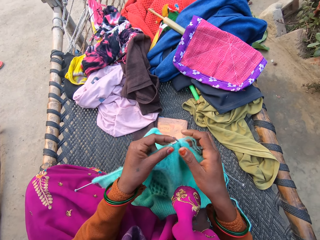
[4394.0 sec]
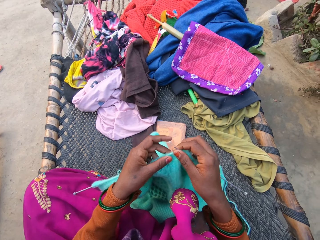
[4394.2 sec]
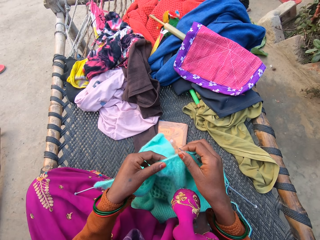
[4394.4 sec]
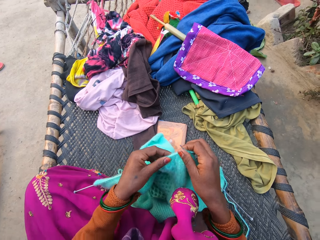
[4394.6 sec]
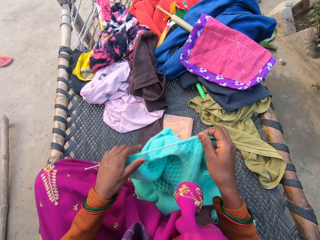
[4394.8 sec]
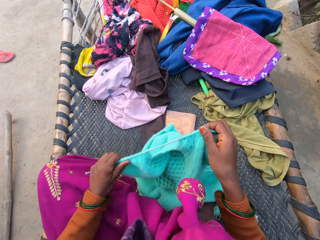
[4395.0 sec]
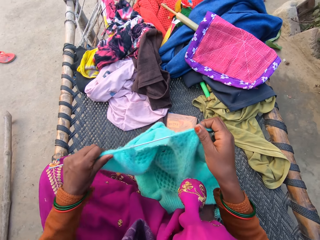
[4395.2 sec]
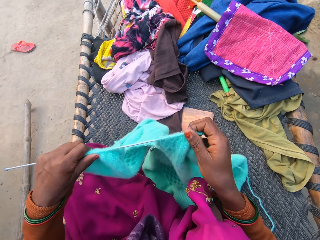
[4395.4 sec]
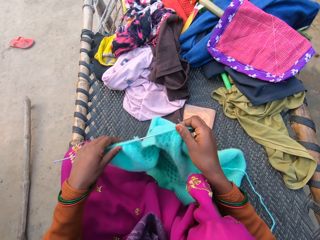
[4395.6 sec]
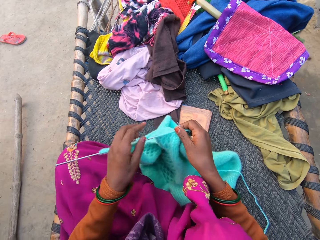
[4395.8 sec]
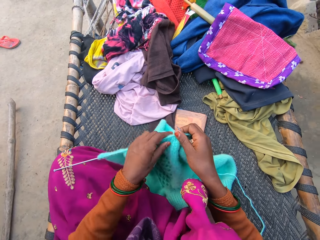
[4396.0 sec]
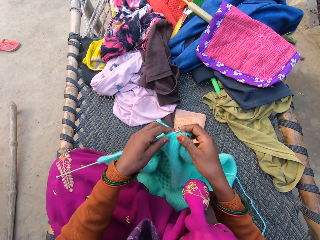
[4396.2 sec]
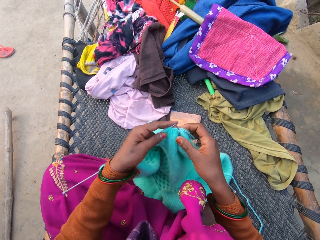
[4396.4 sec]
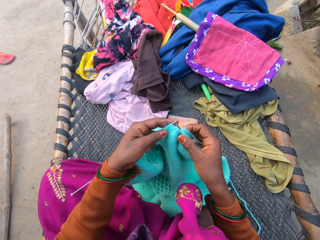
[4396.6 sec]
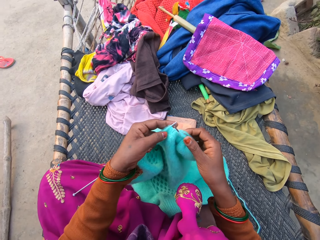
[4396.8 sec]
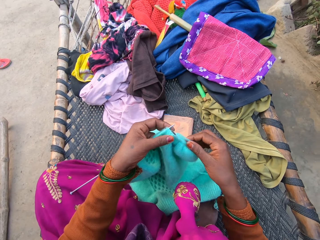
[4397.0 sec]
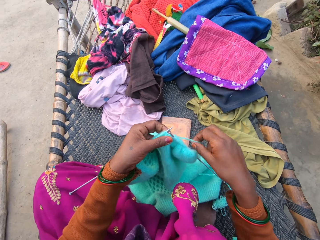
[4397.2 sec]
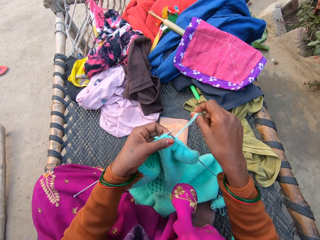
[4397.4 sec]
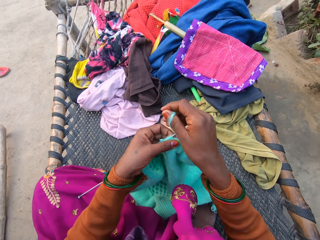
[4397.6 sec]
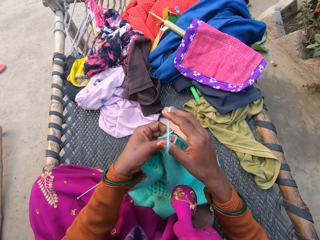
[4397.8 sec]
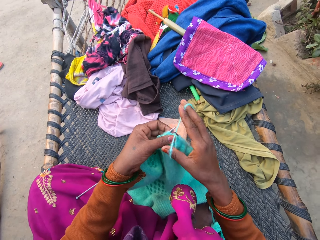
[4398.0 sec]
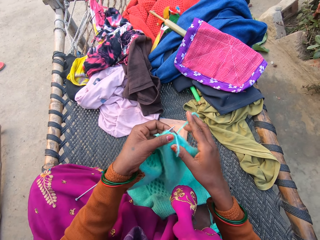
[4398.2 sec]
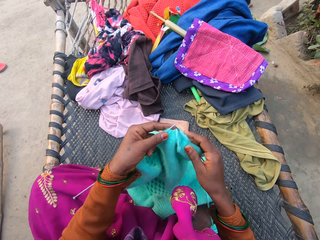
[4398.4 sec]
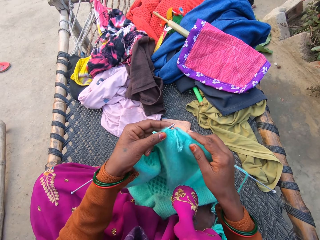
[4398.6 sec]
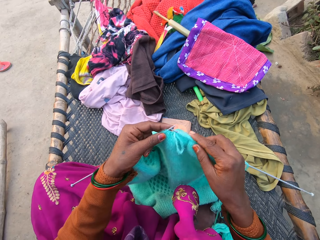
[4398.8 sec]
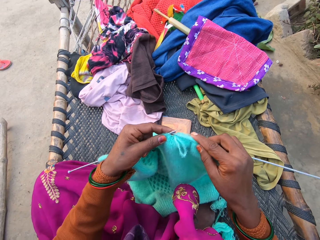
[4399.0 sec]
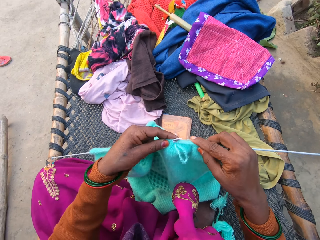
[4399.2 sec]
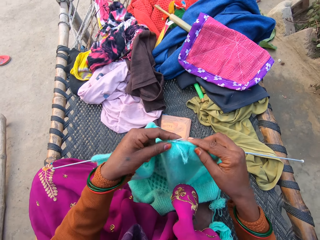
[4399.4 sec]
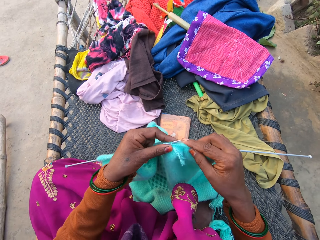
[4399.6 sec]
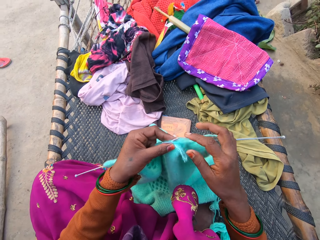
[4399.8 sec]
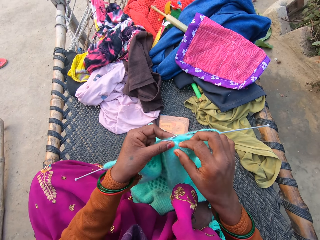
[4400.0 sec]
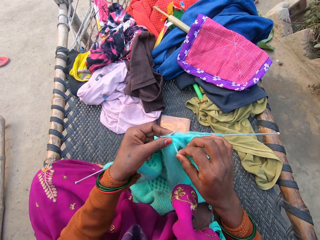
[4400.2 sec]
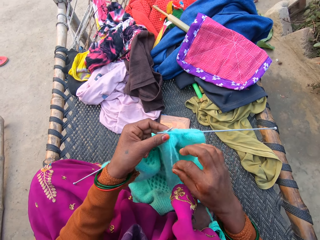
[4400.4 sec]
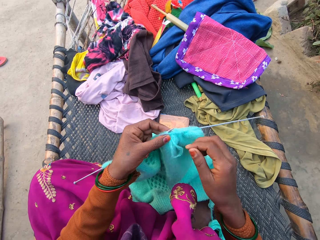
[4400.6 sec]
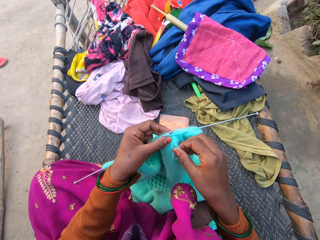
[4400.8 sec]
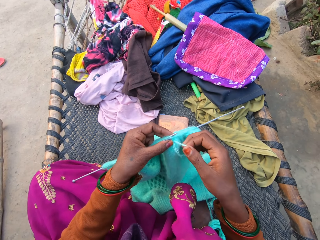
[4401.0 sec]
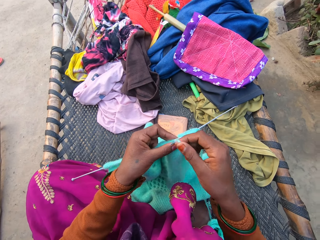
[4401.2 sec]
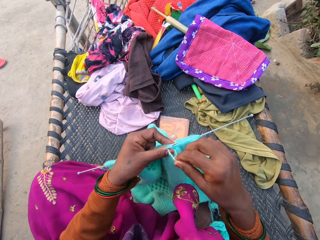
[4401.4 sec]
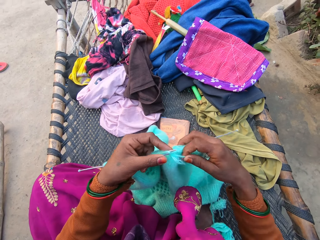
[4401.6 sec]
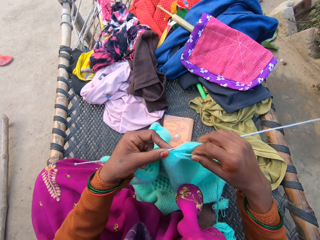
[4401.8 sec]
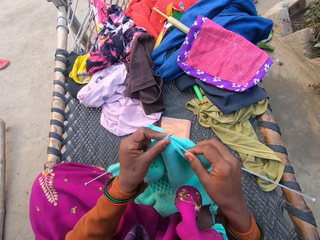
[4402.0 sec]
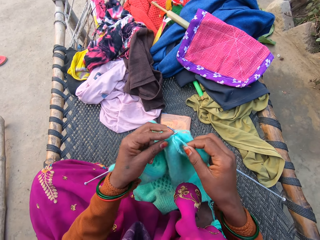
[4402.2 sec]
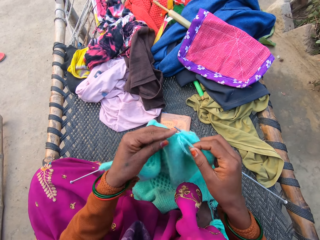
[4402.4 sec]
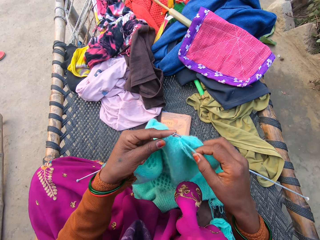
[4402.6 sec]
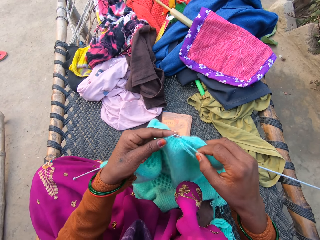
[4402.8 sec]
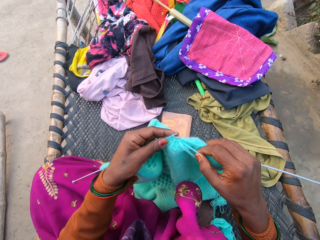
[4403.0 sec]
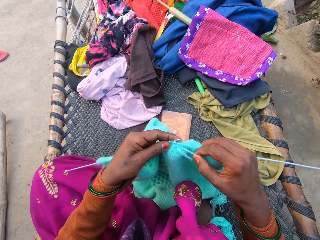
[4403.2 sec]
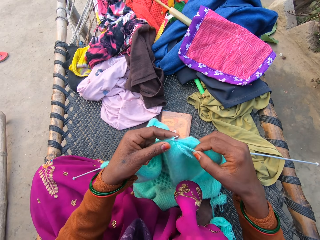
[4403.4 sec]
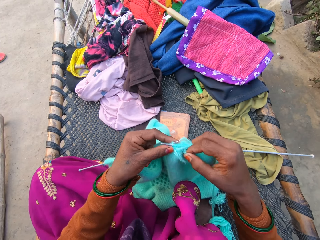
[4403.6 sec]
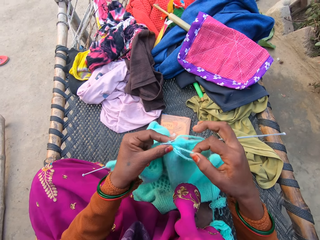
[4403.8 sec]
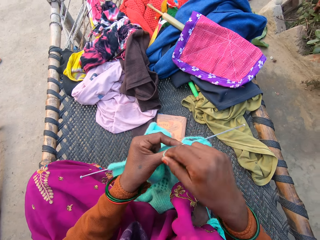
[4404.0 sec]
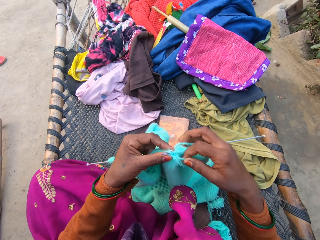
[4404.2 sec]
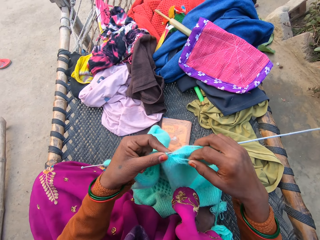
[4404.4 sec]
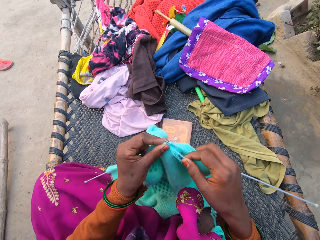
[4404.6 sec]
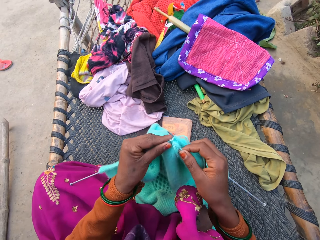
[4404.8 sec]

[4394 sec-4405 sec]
The camera wearer adjusts the knitting needle. They knit the fabric.

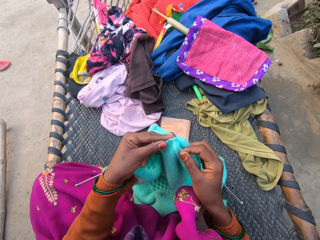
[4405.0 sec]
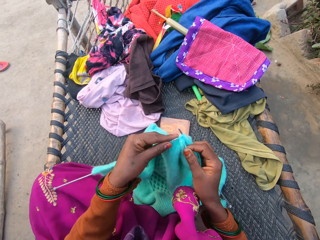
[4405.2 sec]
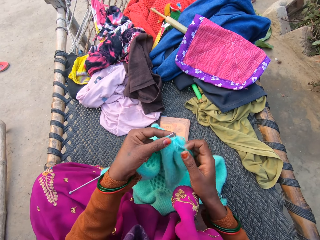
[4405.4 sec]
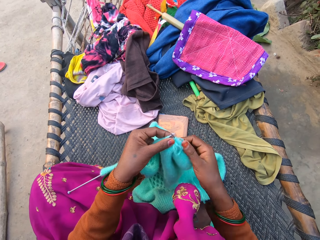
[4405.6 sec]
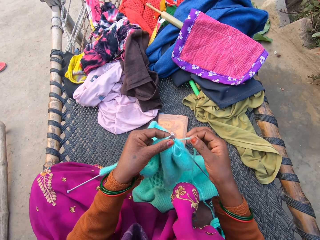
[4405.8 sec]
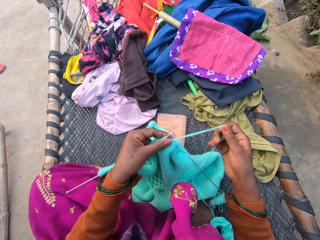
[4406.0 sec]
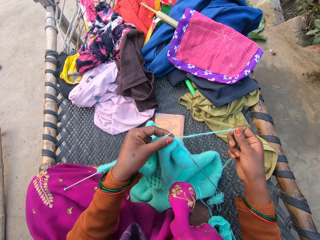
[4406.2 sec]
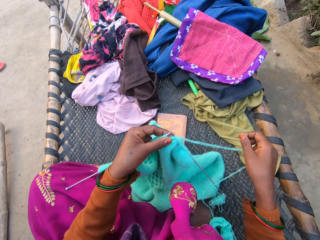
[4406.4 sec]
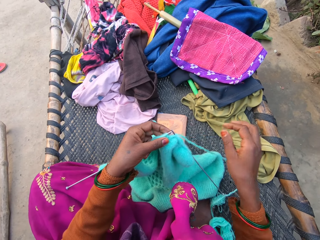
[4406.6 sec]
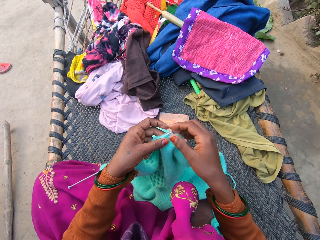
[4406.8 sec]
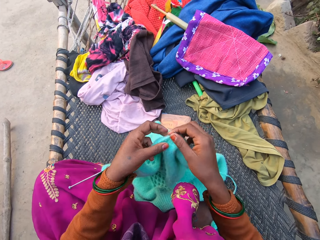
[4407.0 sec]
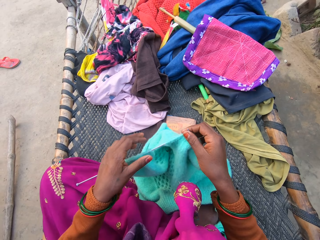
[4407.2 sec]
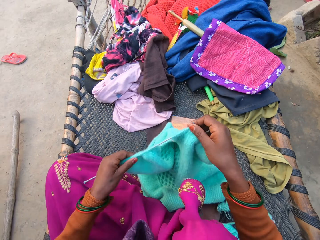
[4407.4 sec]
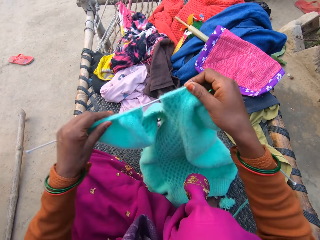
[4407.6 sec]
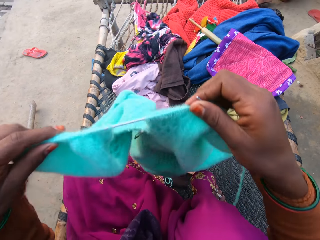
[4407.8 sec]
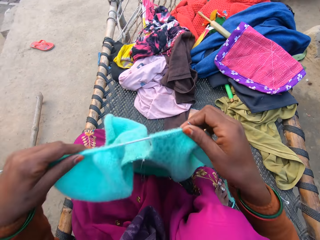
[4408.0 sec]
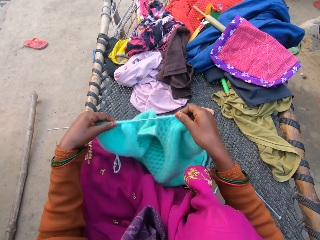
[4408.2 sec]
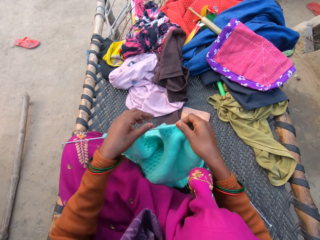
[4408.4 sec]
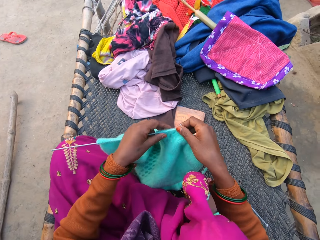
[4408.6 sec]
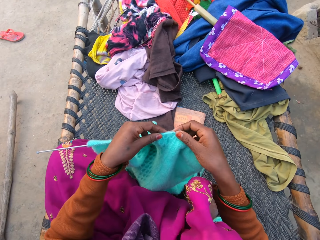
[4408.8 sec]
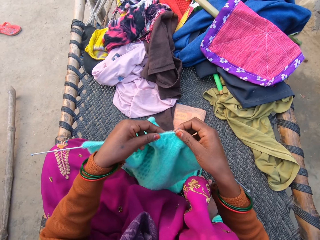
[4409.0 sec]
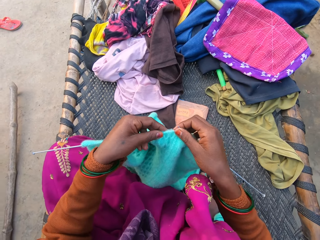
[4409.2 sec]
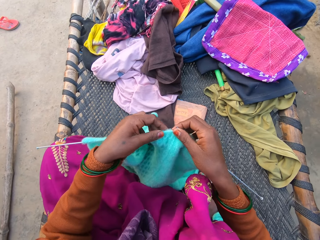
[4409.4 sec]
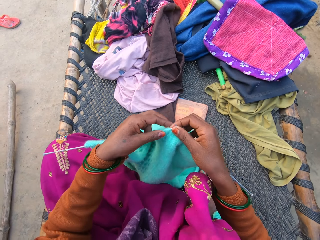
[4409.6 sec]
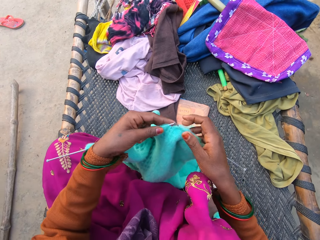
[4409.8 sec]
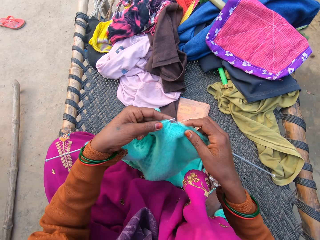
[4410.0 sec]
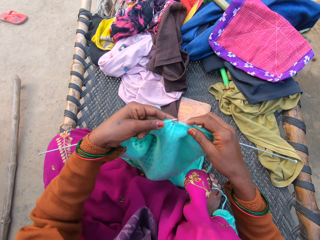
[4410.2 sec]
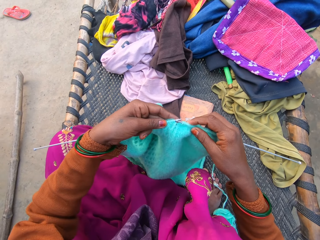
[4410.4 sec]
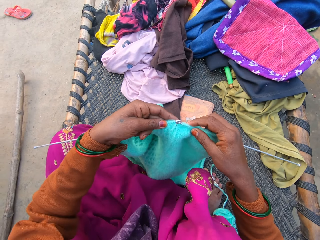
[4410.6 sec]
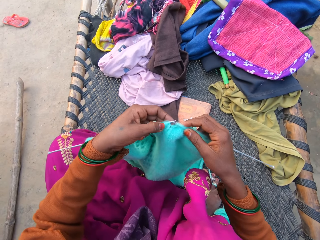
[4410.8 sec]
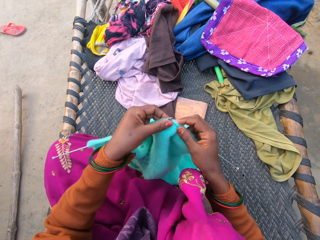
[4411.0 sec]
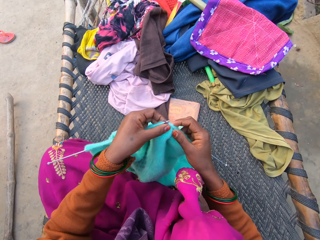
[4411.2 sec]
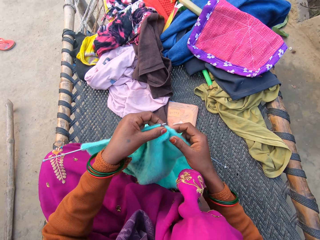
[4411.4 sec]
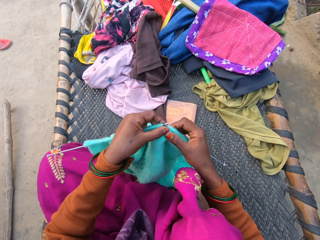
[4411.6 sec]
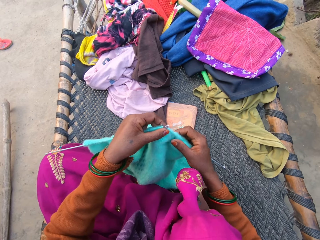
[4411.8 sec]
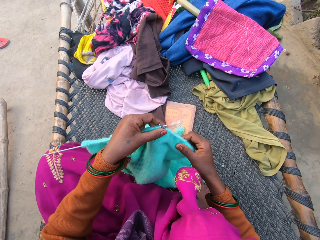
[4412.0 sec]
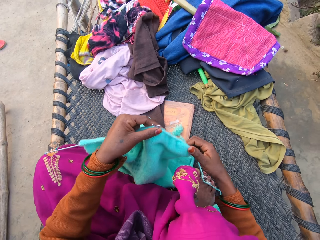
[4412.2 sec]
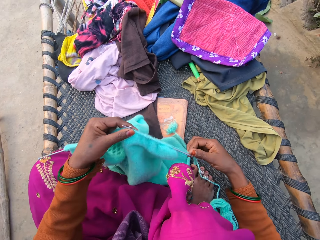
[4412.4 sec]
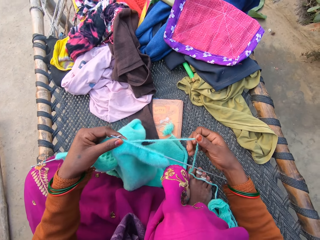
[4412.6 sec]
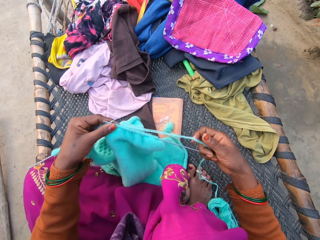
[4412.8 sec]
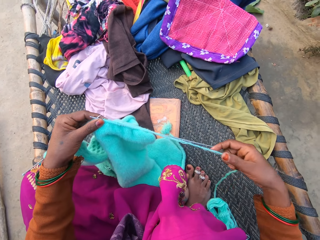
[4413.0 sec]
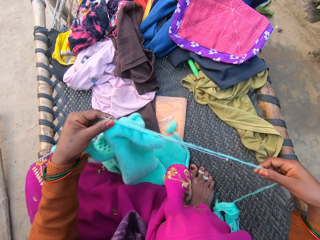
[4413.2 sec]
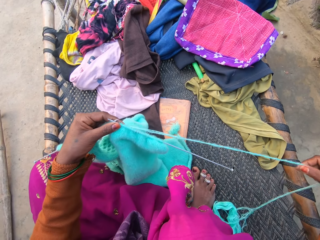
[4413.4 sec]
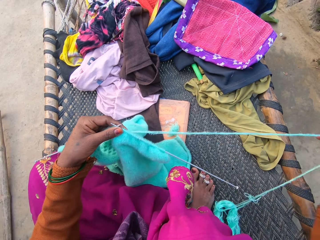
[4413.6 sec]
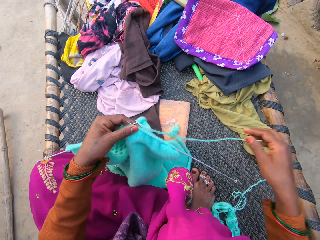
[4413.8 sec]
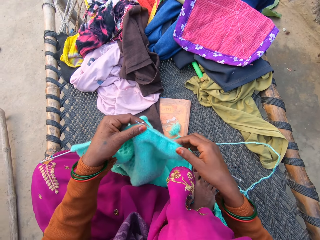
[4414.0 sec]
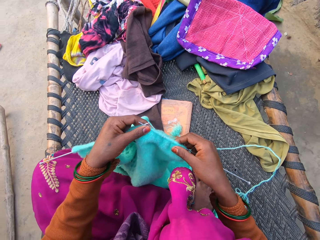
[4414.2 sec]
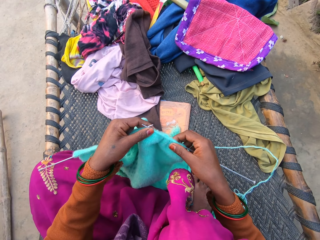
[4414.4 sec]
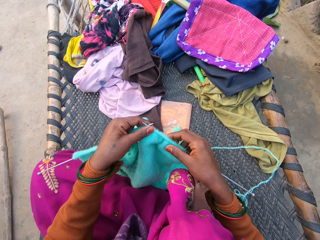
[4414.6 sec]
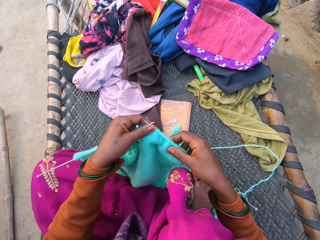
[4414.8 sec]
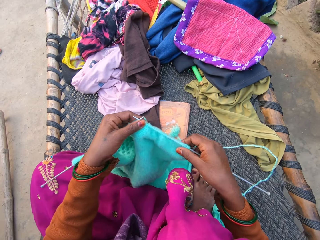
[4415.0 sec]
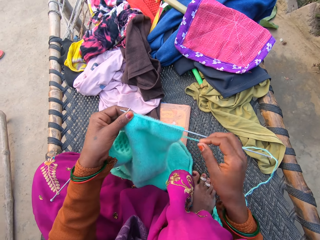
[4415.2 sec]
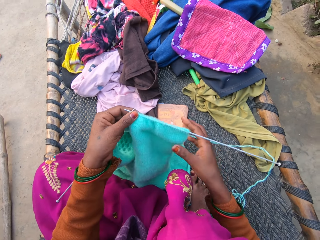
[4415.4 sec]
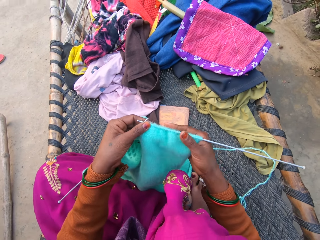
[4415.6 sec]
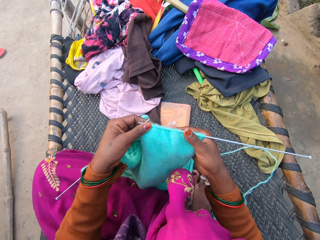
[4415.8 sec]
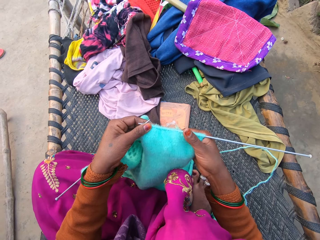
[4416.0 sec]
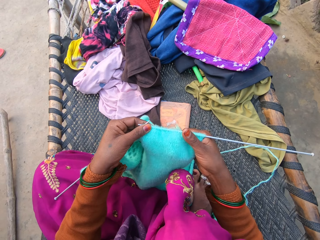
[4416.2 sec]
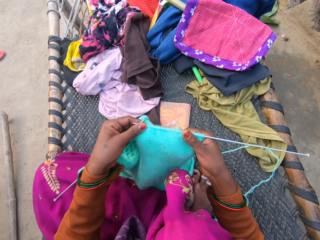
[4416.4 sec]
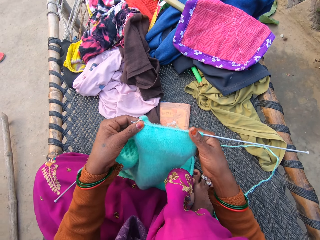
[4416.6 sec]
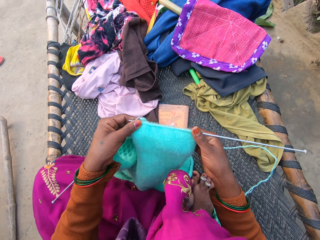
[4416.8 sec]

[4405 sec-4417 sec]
The camera wearer lifts up the fabric and drops the fabric. They knit the fabric. They stretch the yarn. They adjust the knitting thread and the cloth. They examine the fabric.
